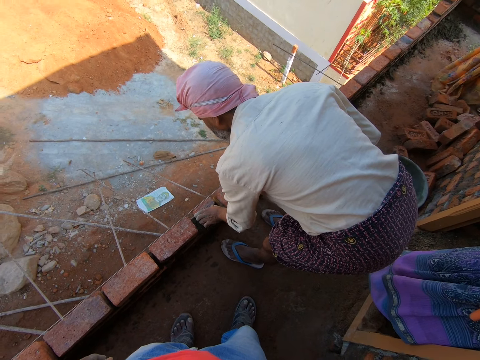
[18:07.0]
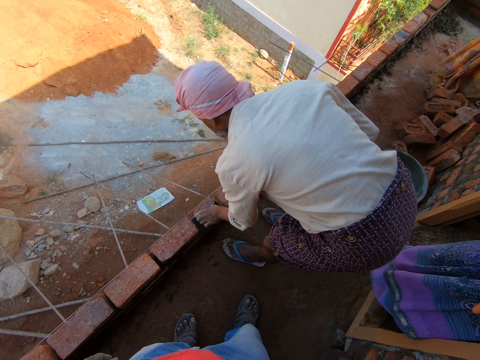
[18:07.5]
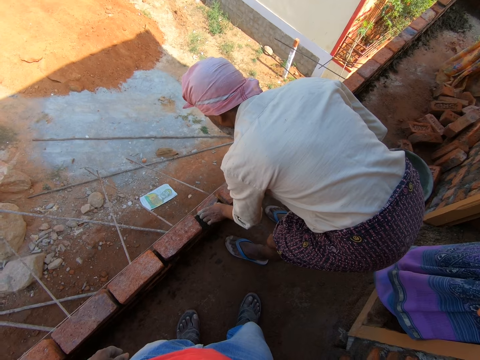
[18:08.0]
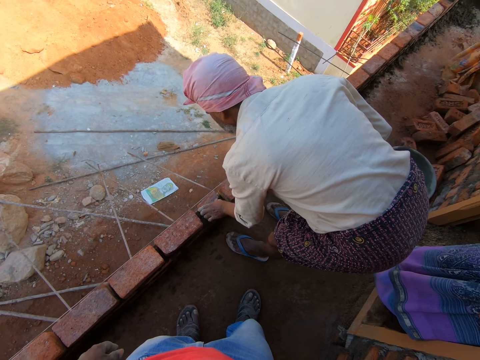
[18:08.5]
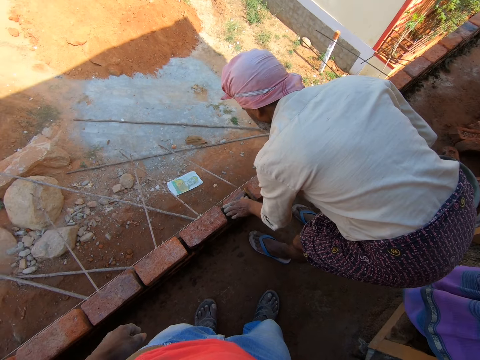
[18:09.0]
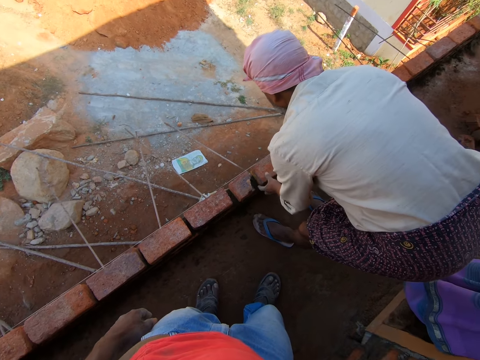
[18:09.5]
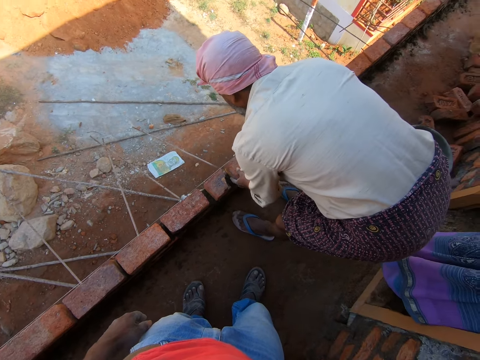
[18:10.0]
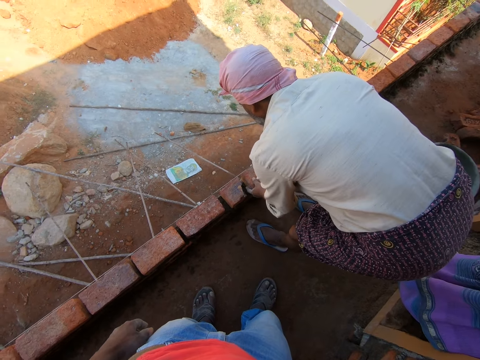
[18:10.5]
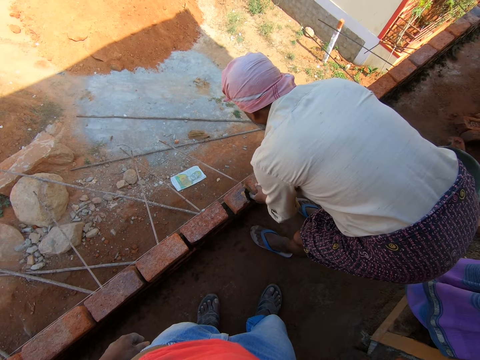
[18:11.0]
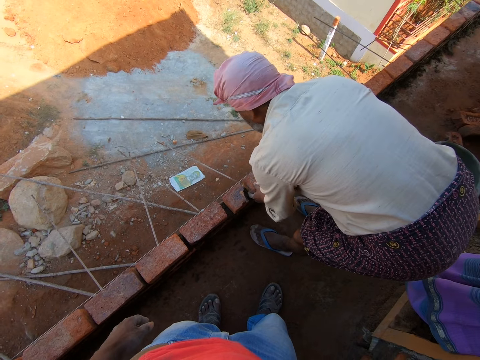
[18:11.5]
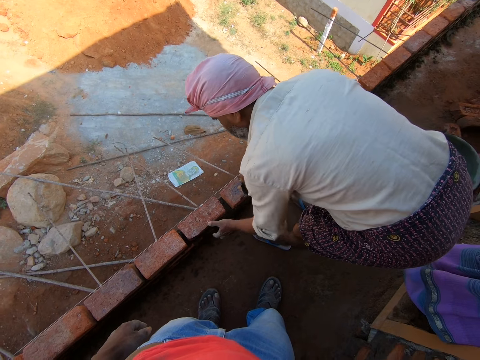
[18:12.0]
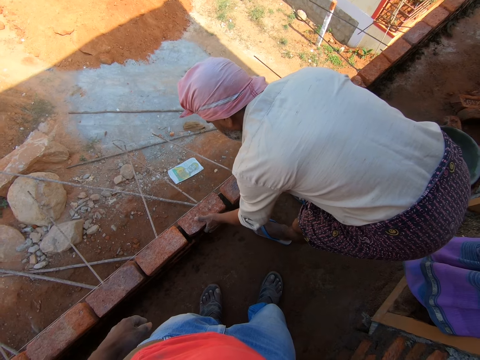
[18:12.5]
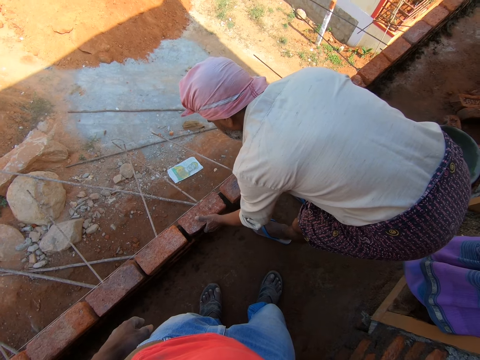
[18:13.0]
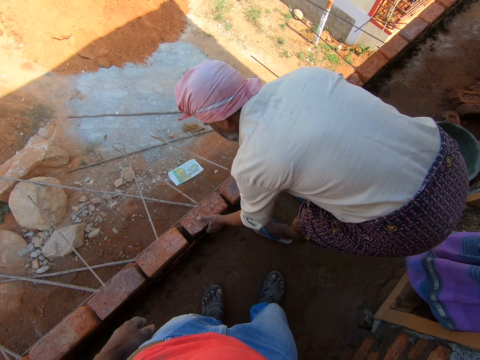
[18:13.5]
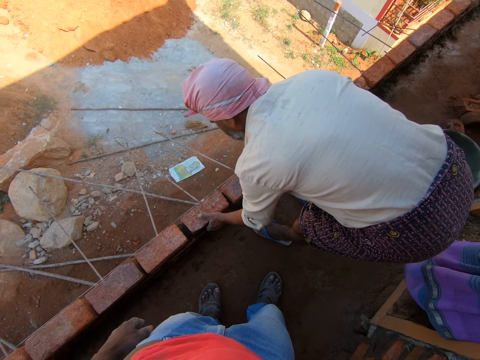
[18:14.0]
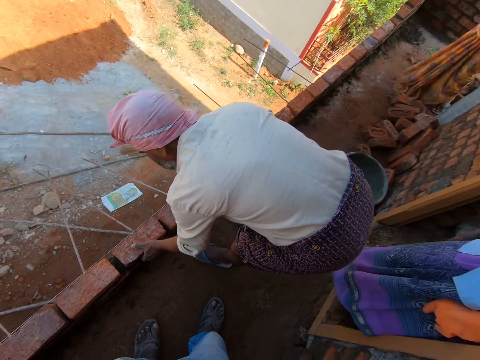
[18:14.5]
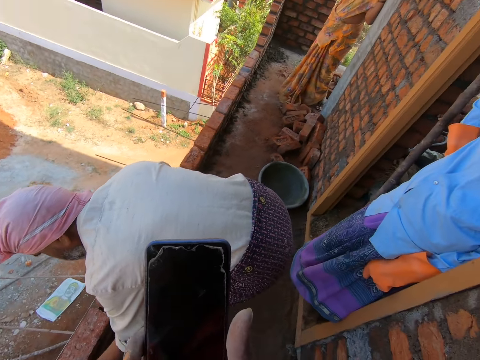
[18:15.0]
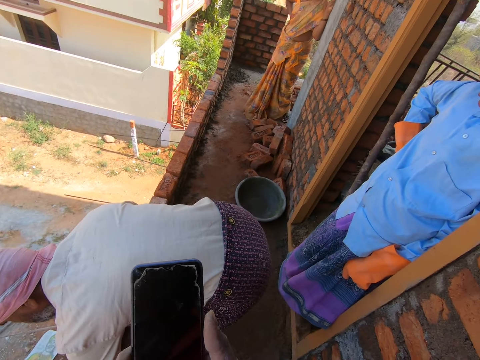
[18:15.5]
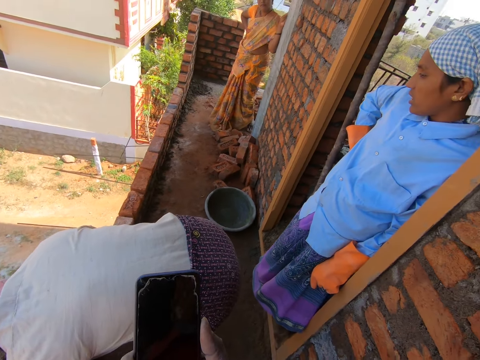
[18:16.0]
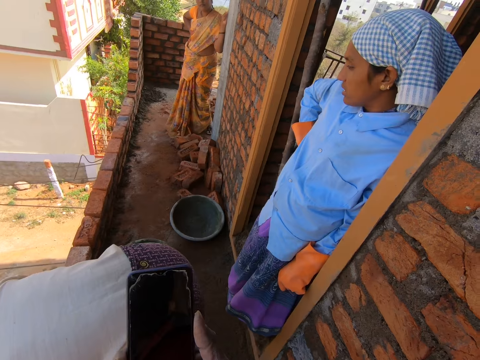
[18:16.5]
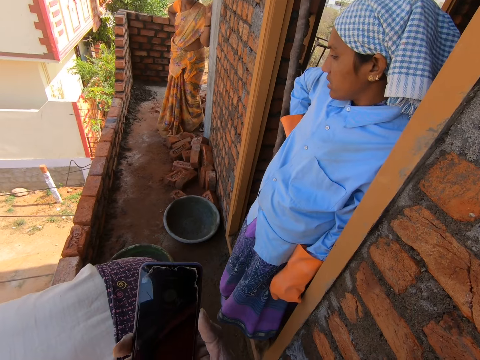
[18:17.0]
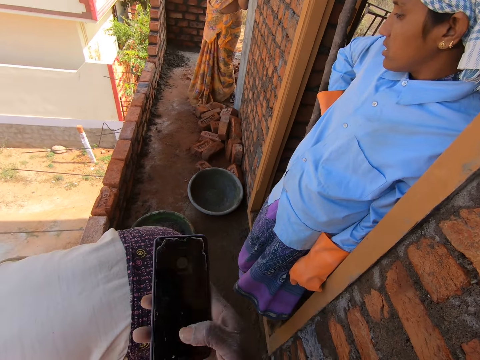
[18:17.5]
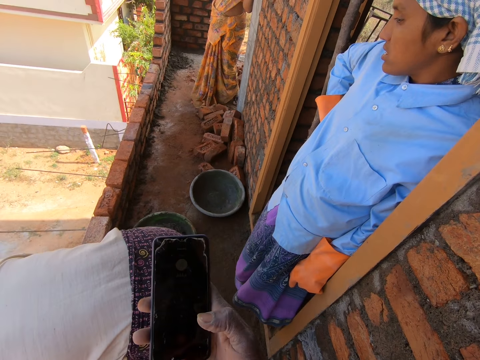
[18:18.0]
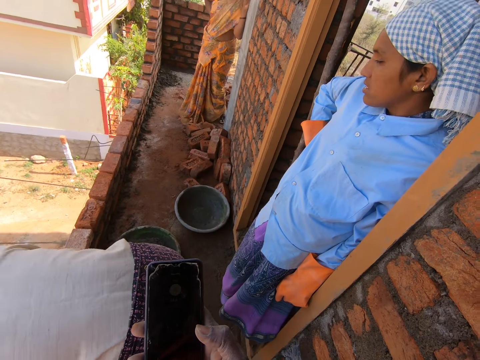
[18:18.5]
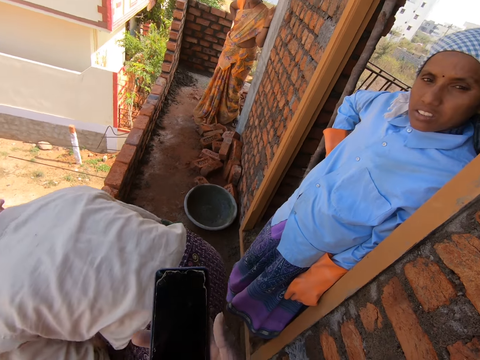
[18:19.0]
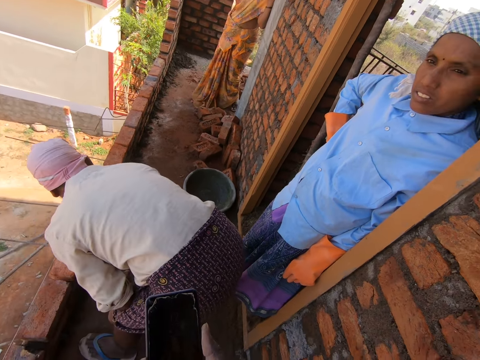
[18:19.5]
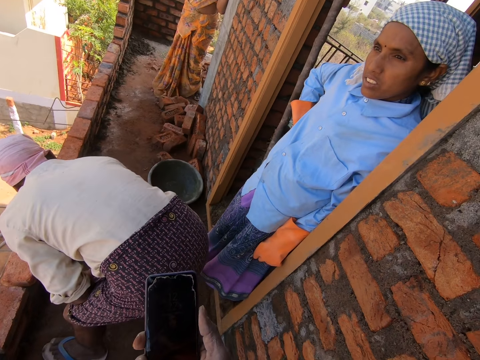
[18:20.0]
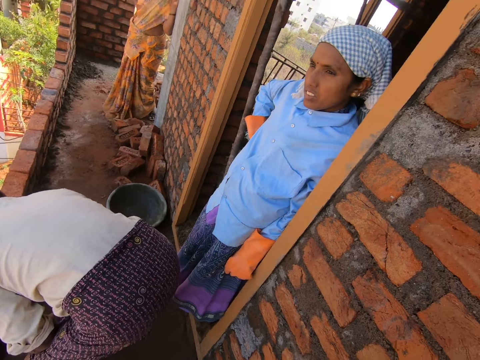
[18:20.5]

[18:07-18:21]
A man holds the brick. The man adjusts the brick and fixes the bricks. The camera wearer holds the phone with his hand. He stares at the phone in his hand. The man converses with the camera wearer. The camera wearer operates the phone in his hand. He touches the phone with his right hand.

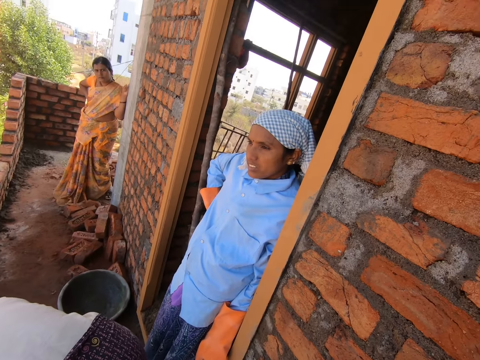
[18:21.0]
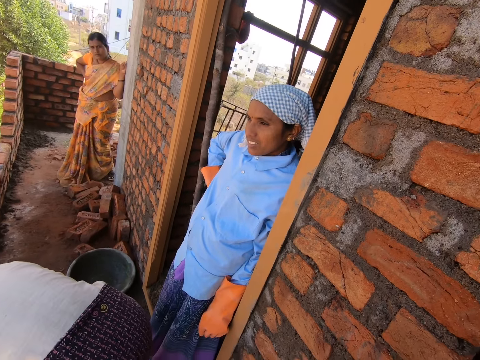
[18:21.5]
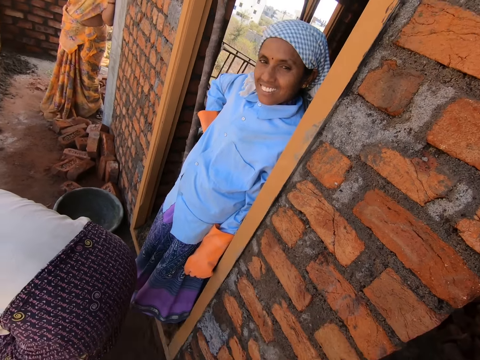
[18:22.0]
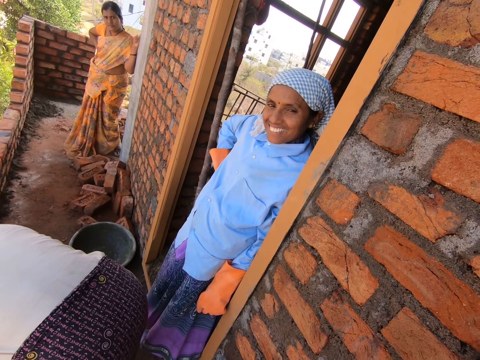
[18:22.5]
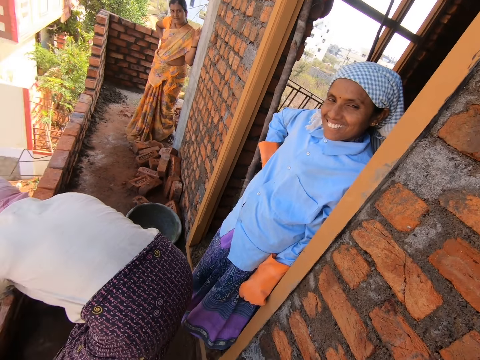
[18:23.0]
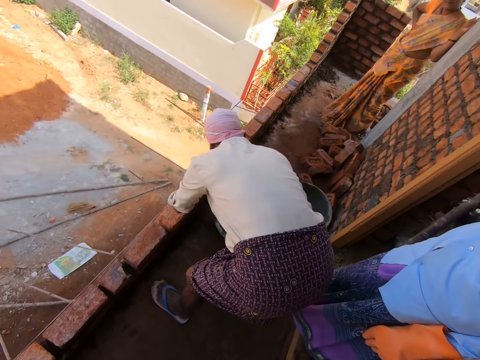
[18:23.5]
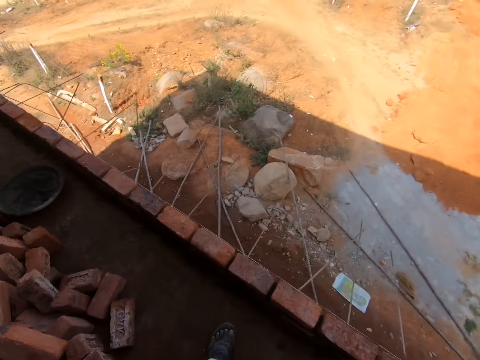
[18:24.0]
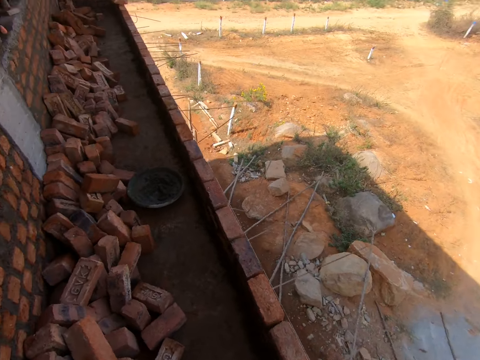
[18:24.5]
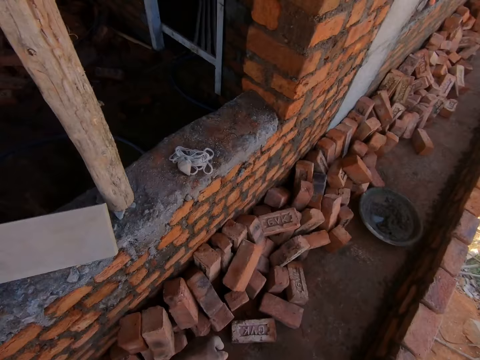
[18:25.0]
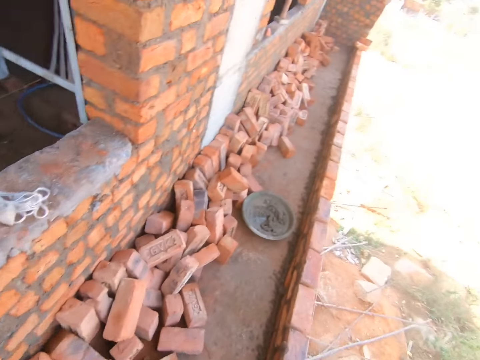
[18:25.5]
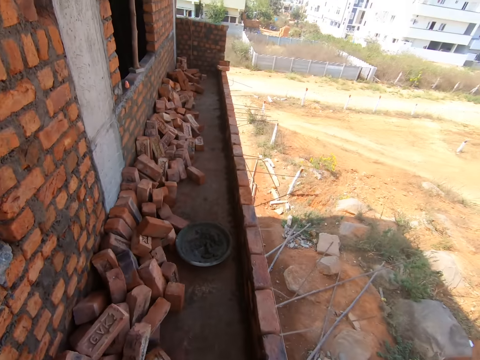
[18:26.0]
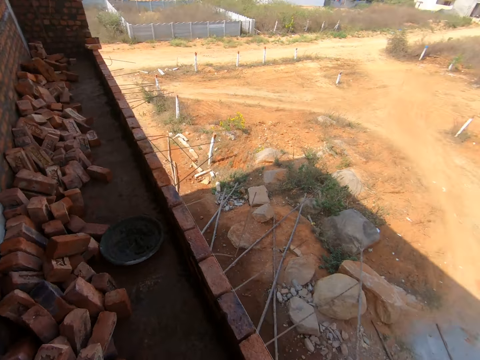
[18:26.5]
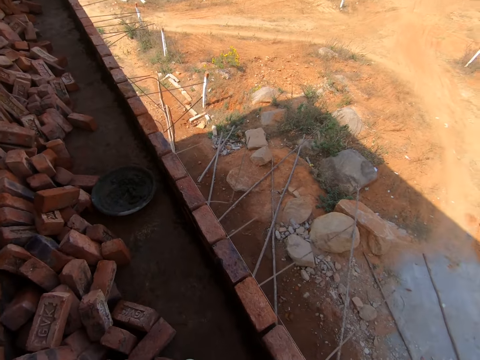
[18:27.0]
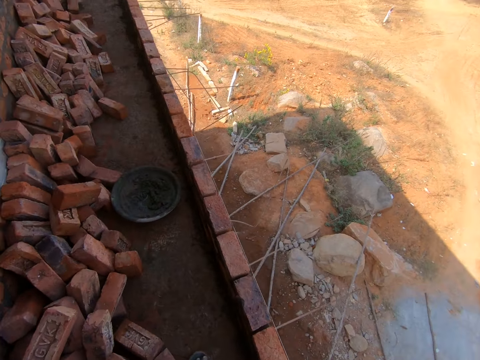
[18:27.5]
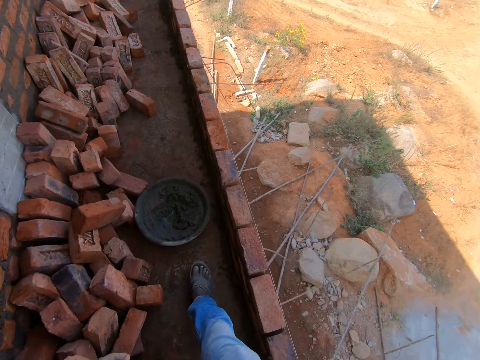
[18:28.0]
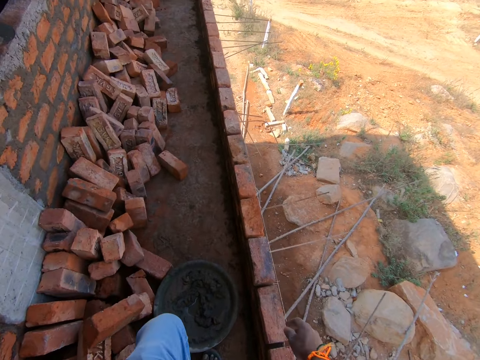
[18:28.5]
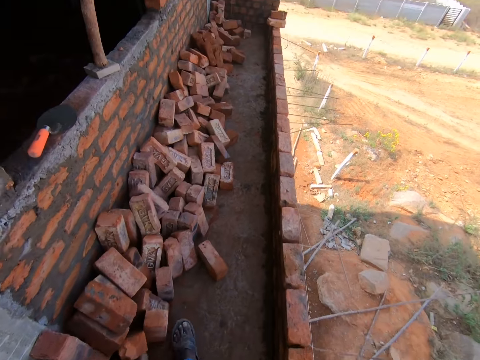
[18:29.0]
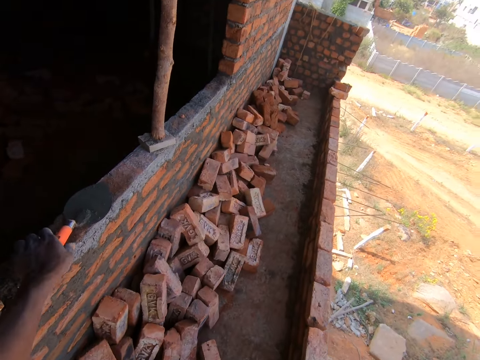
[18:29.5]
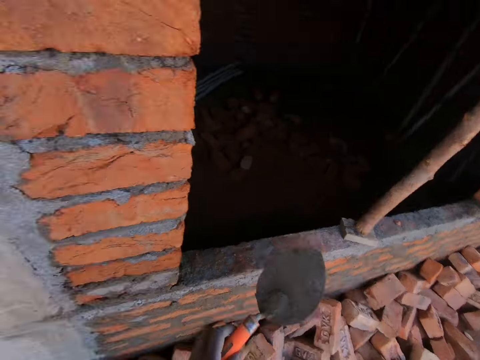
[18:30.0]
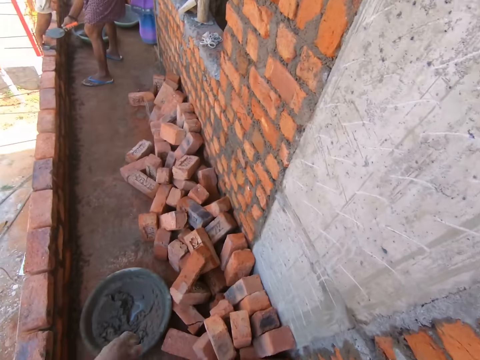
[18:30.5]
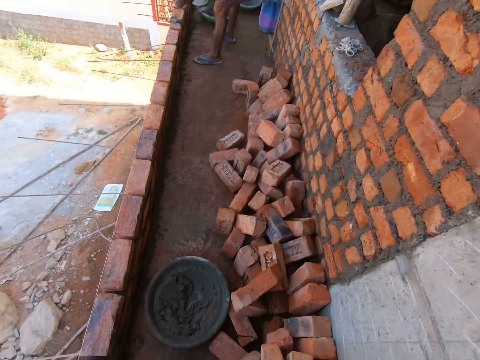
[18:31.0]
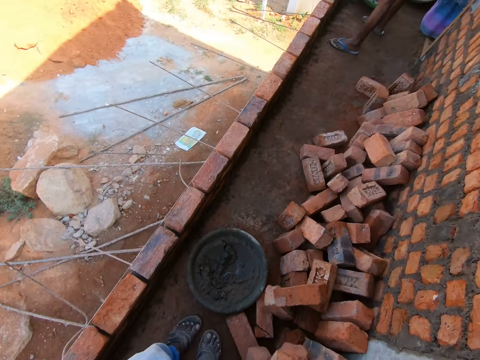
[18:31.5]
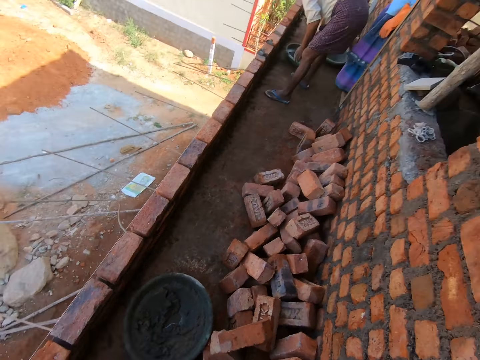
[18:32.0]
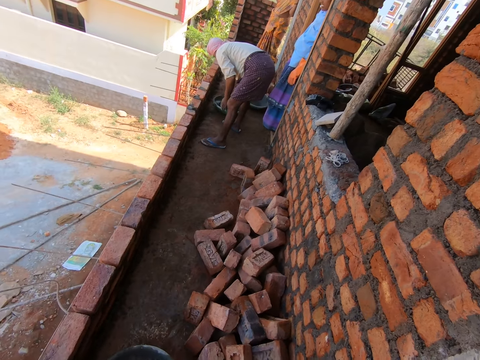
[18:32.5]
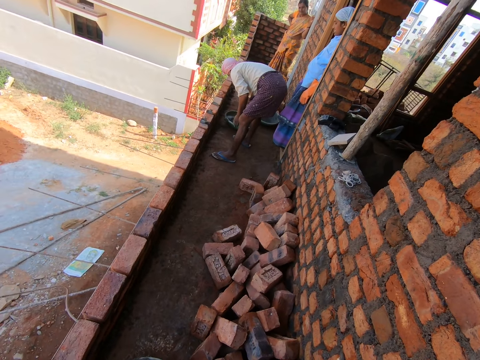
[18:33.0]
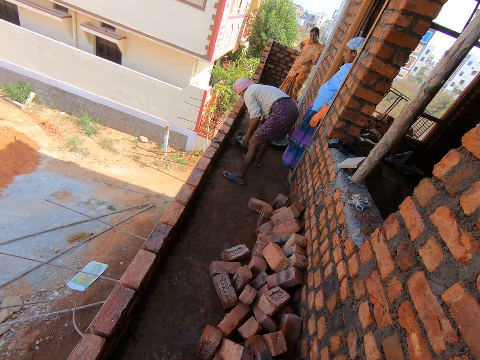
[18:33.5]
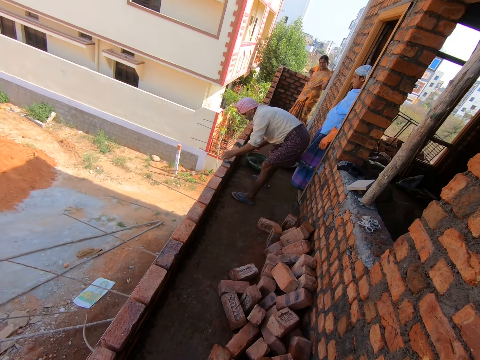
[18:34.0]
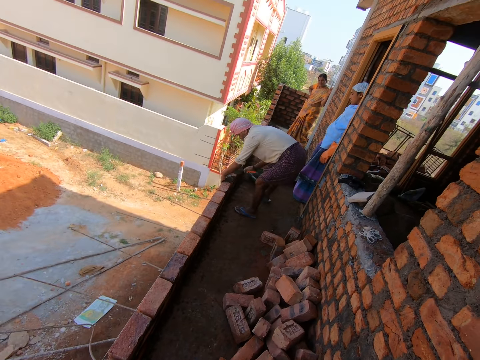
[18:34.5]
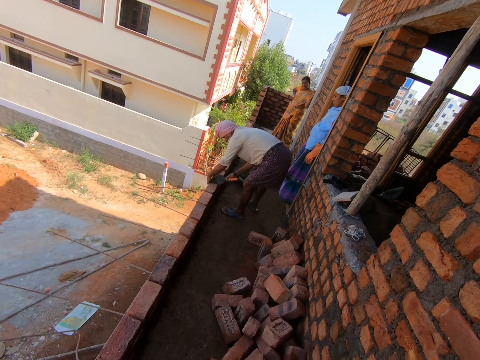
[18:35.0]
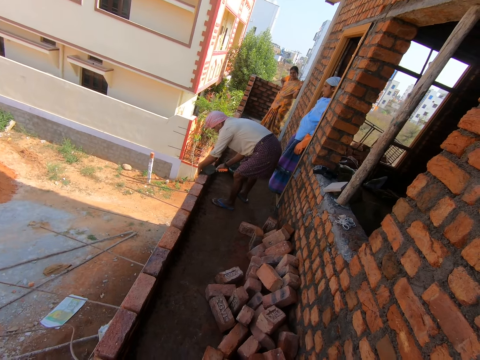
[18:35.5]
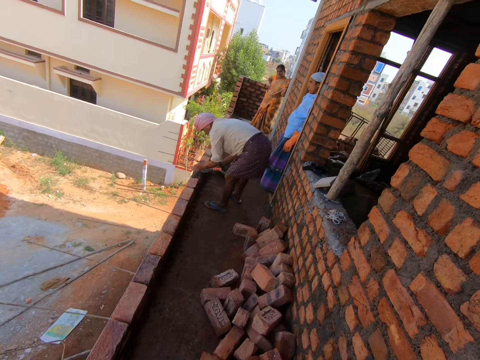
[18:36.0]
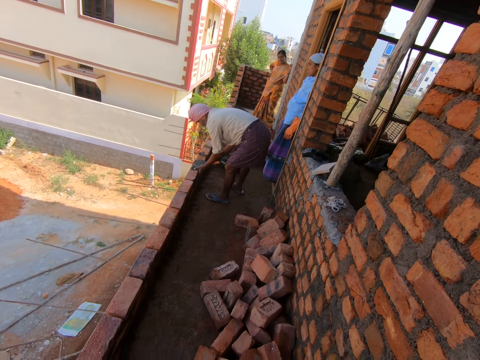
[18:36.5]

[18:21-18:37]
The camera wearer stares at the man. He converses with the man. He looks around the compound. He walks around the balcony. He picks up the trowel from the wall with his left hand. He looks around the compound. He stares at another person. The other person scoops the mortar from the cement bowl with a trowel and fills the gap between the bricks with the mortar. The camera wearer converses with the man.
